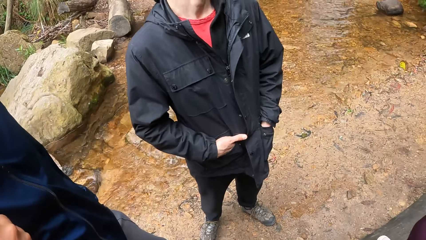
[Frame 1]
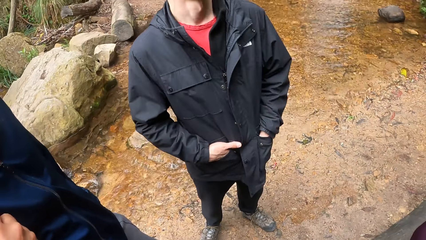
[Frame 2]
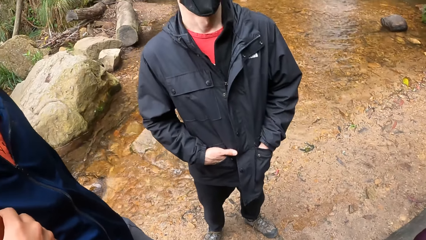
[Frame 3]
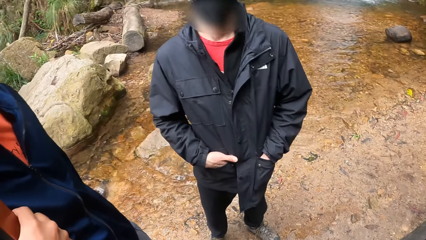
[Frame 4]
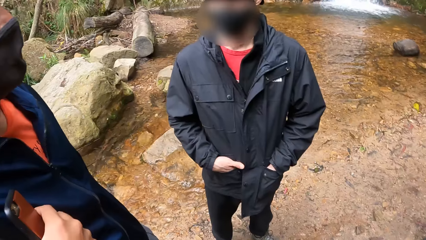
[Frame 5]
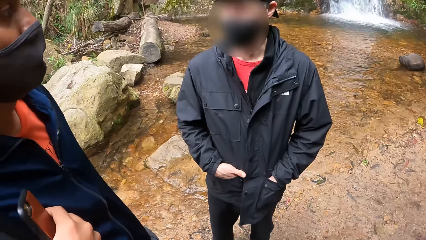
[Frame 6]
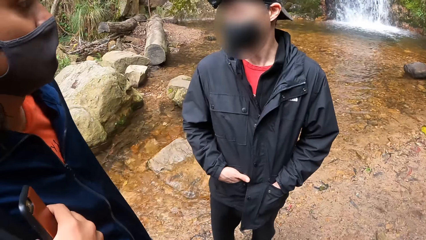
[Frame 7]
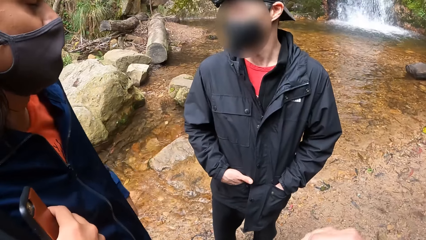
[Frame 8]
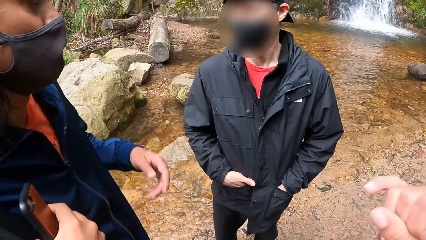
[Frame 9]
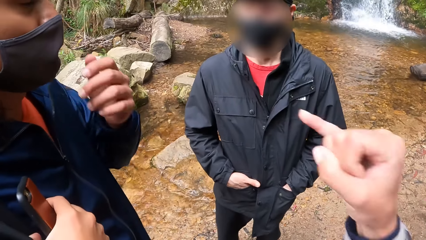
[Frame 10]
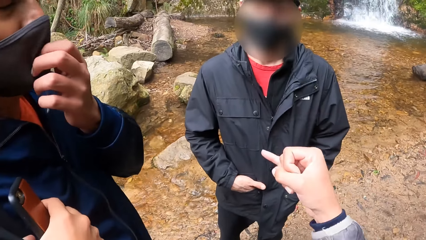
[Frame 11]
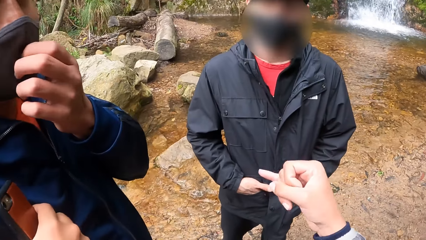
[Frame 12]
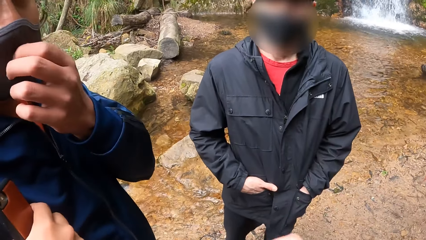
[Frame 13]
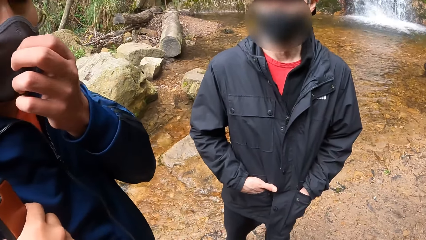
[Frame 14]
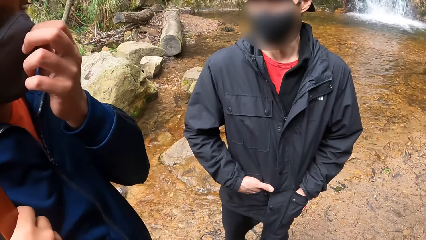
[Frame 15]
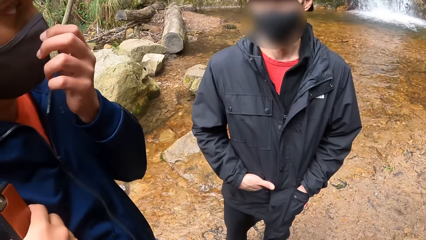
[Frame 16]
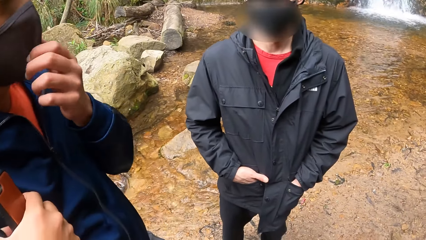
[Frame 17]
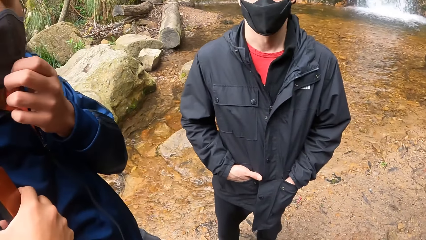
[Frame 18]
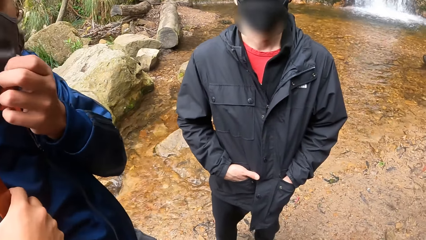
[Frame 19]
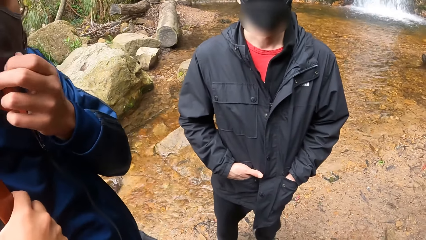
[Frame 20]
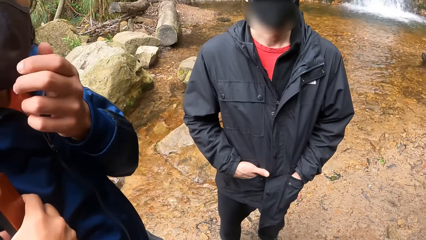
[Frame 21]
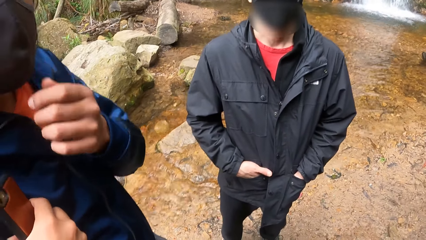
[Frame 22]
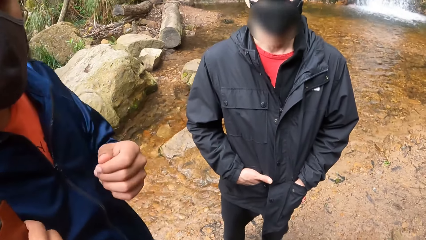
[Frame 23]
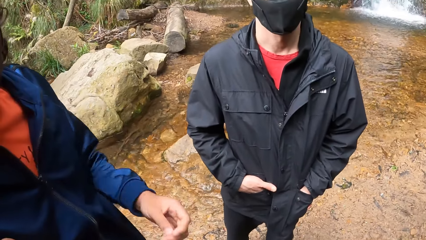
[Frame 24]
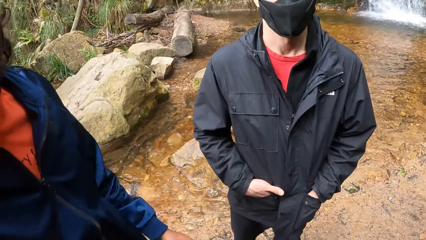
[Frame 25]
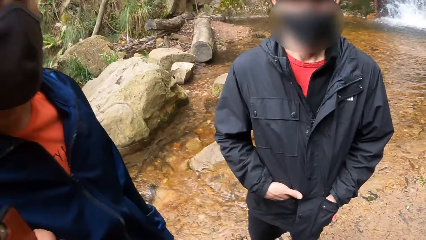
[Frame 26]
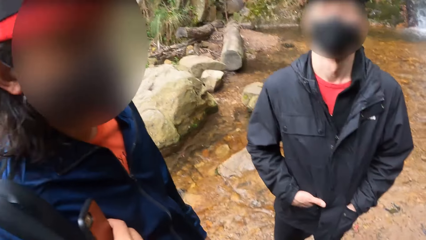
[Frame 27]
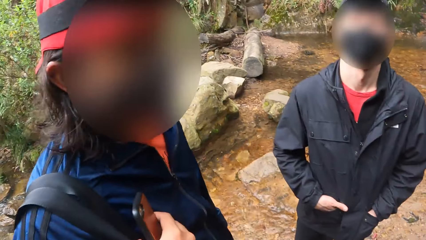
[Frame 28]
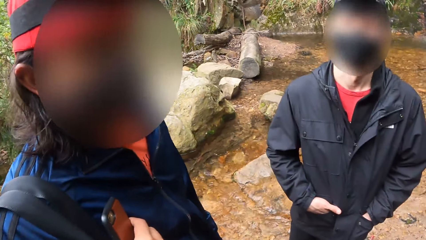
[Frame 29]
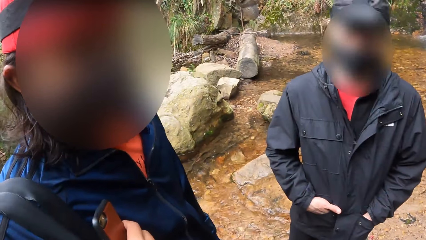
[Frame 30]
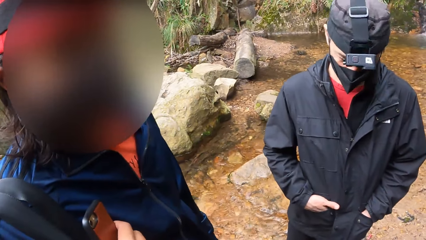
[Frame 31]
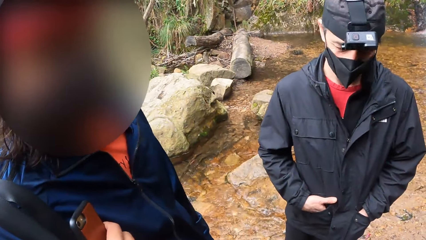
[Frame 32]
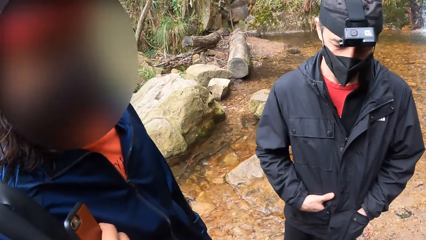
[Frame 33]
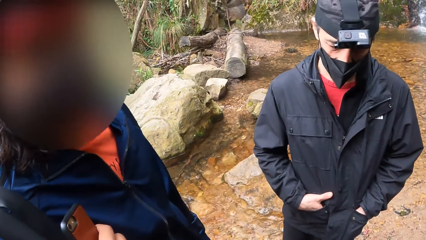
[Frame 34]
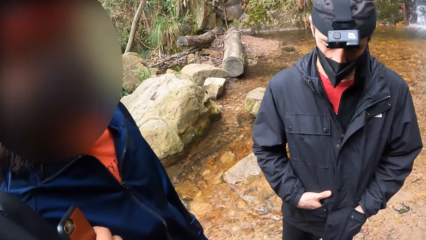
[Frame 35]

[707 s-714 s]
The woman adjusts her nose mask with her left hand.

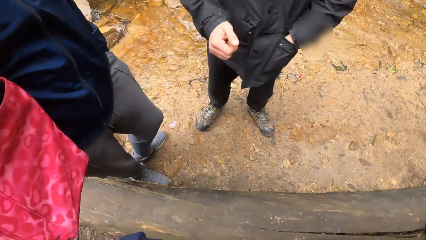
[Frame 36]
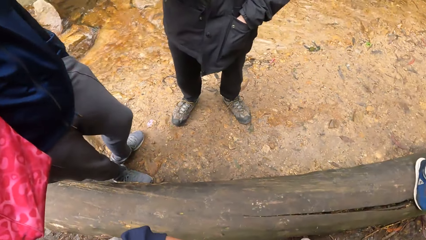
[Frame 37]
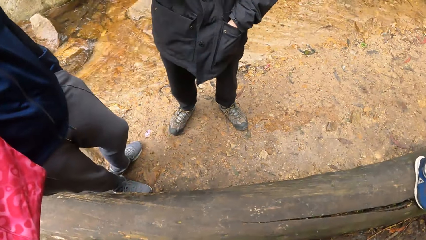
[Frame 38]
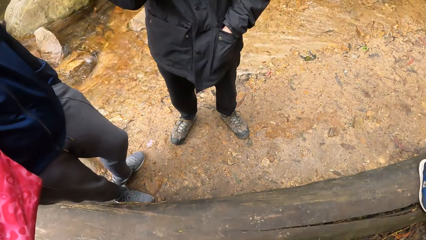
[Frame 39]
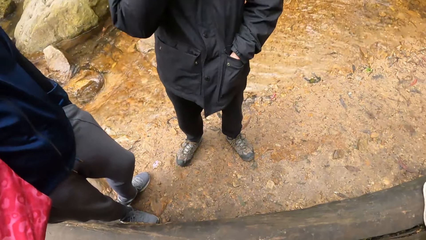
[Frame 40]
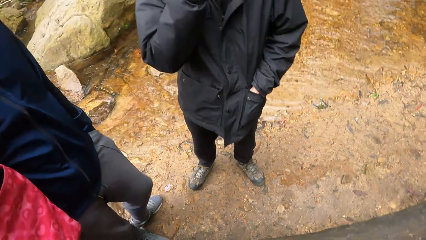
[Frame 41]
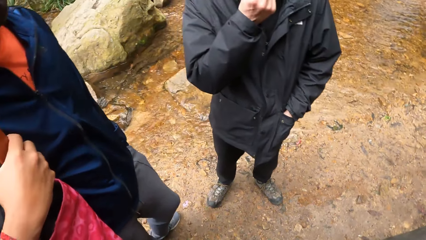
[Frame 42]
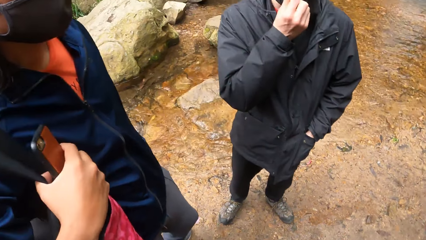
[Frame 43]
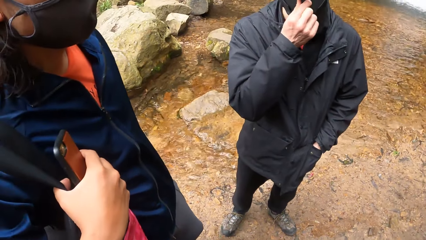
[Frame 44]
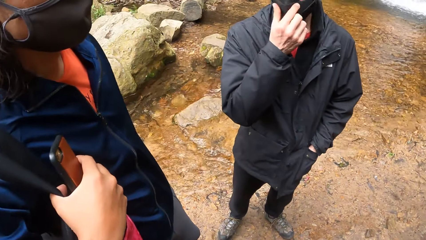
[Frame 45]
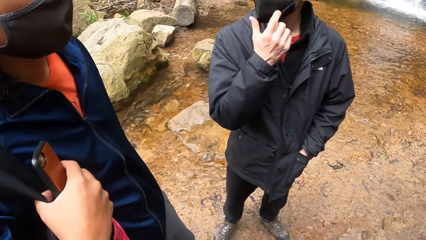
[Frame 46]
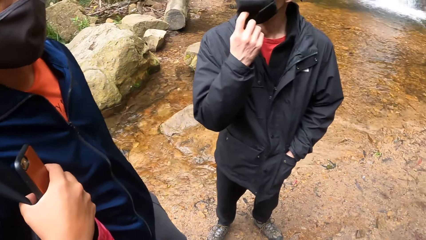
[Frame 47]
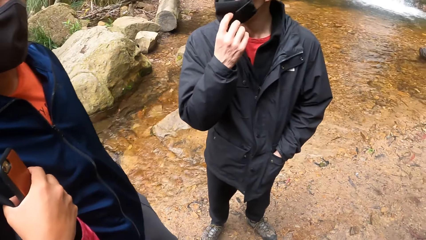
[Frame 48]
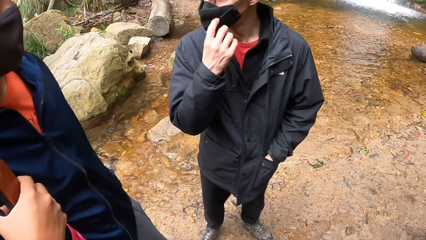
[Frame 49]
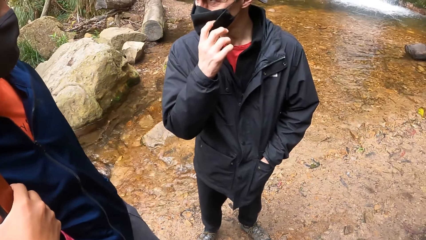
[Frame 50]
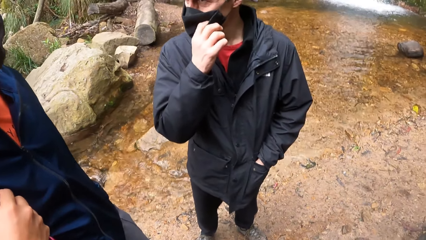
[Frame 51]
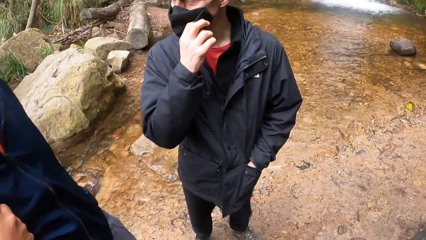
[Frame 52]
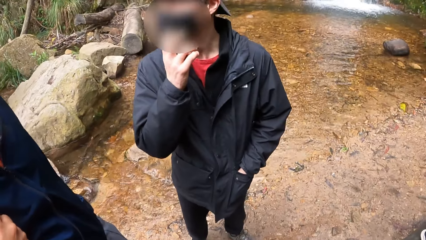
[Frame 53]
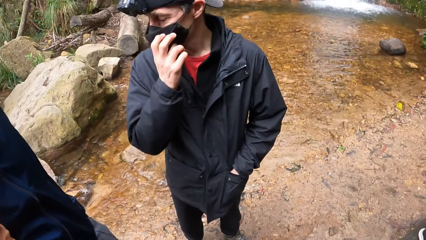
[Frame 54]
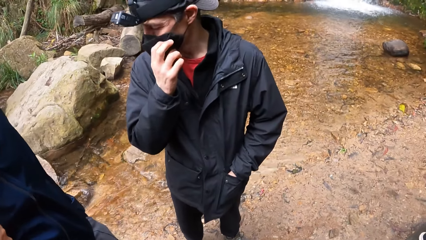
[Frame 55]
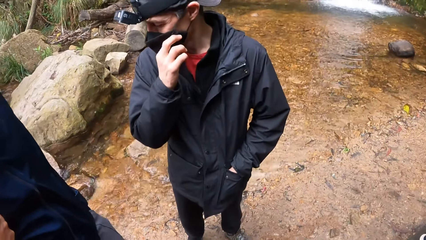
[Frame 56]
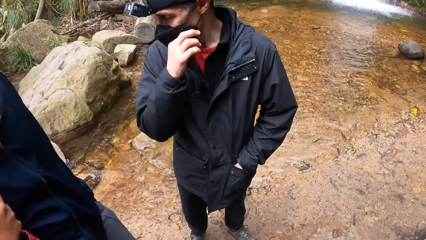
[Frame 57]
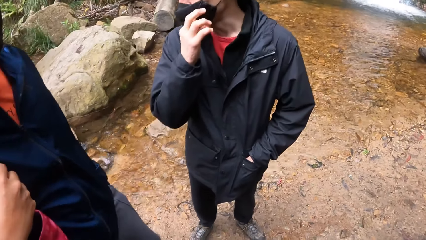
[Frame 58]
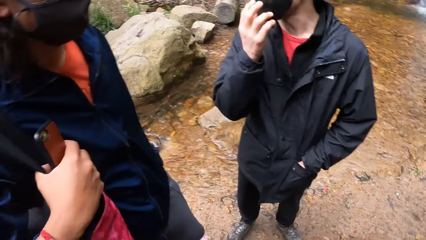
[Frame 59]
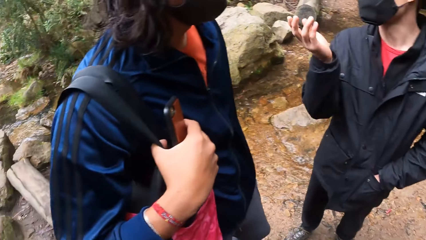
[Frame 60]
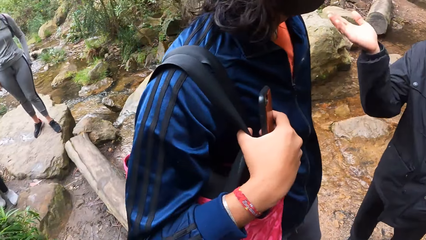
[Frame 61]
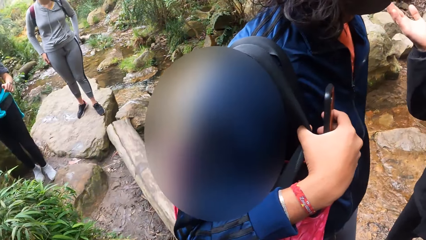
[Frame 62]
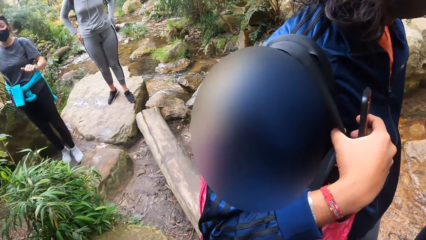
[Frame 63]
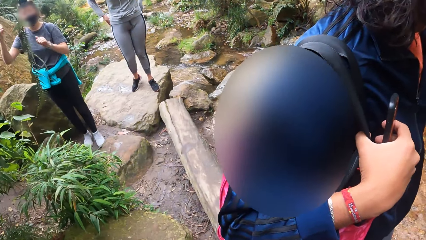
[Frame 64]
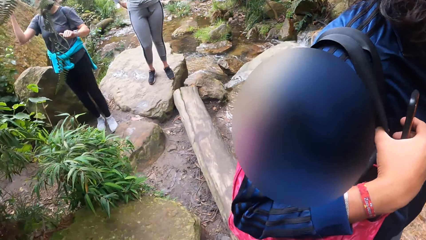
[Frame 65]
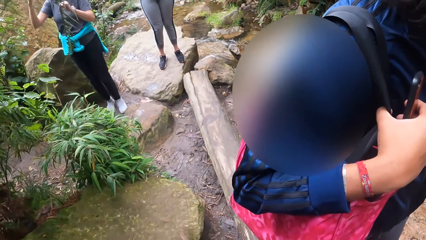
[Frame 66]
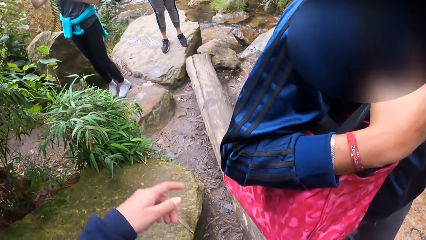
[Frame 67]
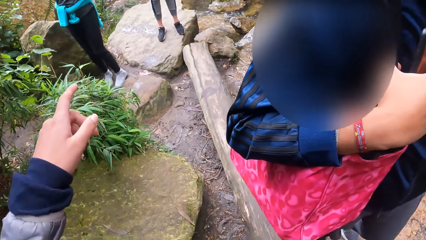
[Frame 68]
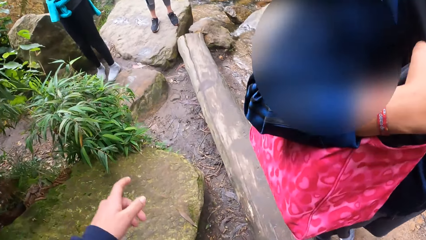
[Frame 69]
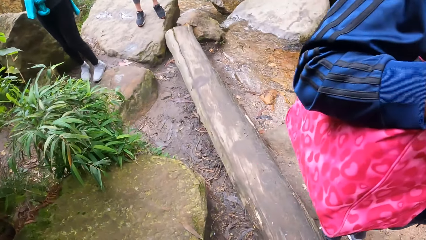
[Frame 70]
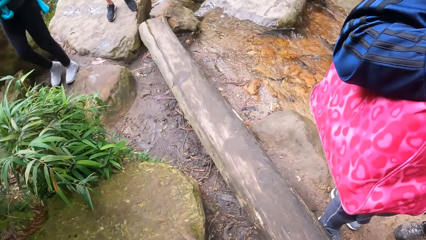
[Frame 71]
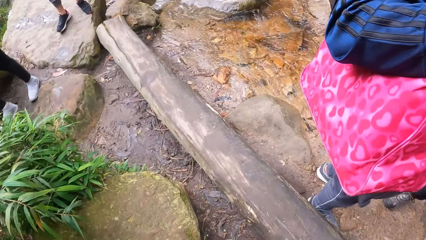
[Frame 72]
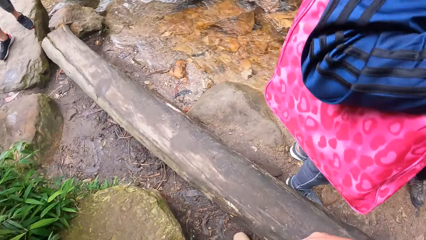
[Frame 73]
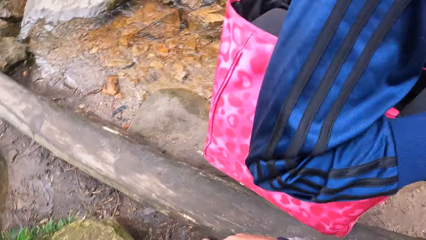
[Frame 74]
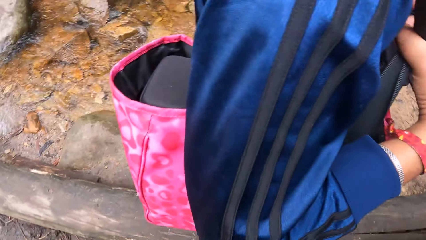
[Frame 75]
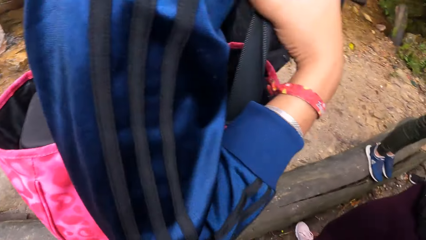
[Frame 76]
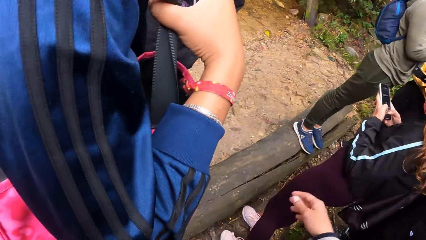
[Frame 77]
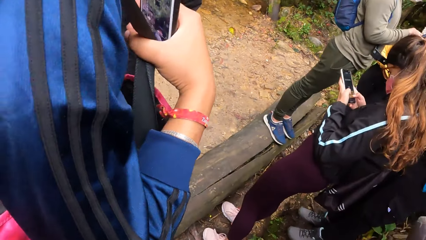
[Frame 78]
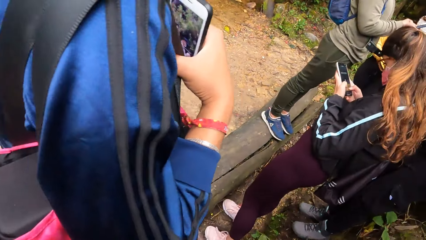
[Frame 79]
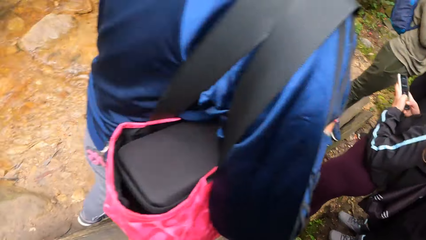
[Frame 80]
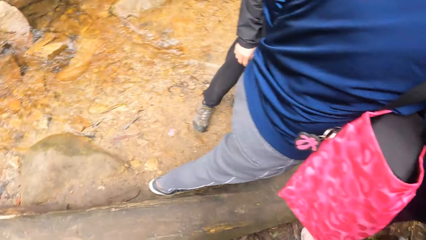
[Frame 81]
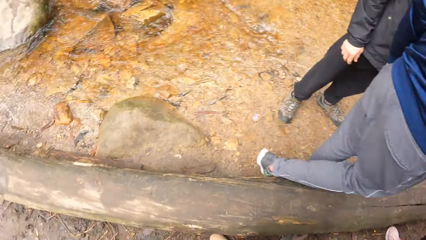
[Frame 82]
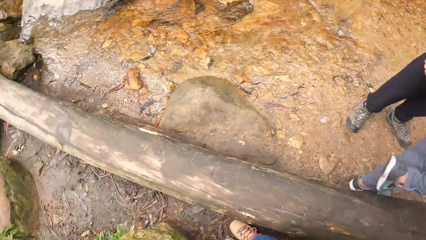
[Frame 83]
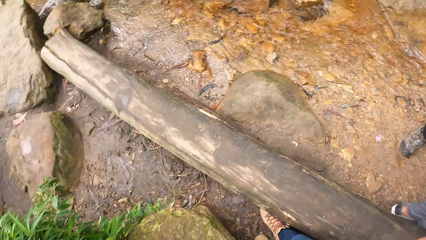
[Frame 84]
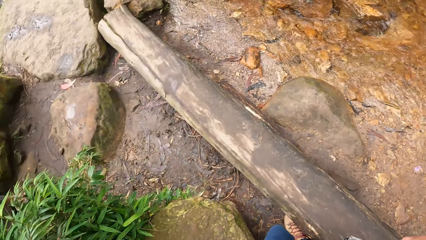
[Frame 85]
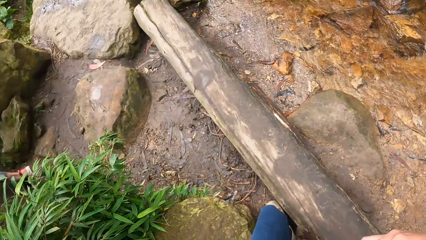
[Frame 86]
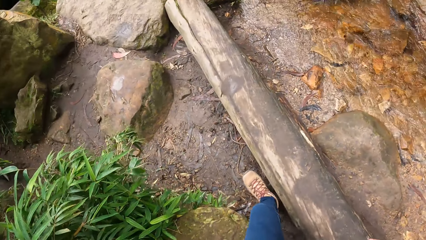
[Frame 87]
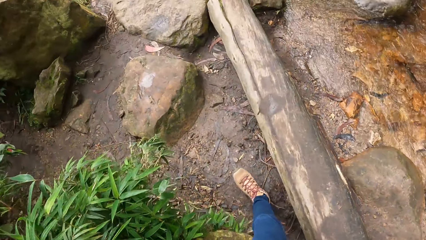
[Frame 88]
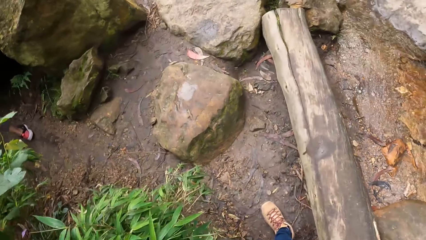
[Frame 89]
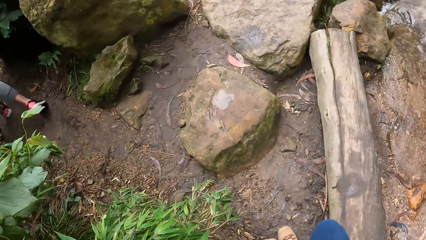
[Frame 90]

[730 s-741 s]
The man adjusts his nose mask with his right hand. A woman pulls a twine with both hands. The camera wearer converses with the woman and another woman.
